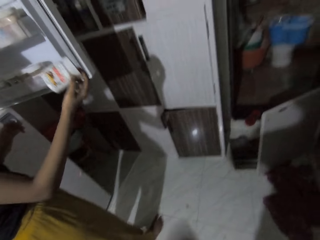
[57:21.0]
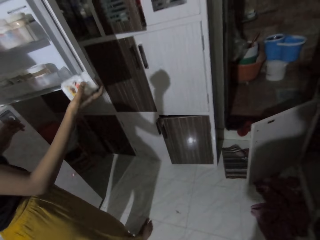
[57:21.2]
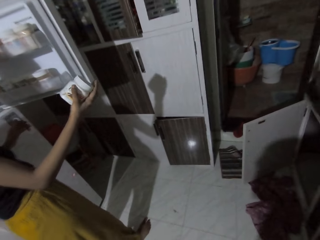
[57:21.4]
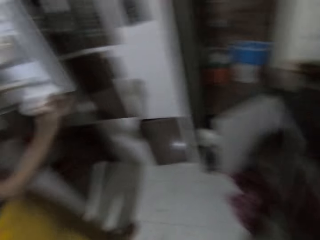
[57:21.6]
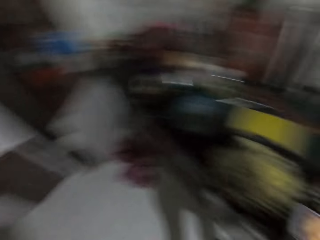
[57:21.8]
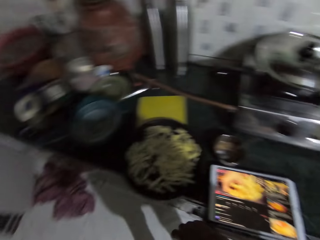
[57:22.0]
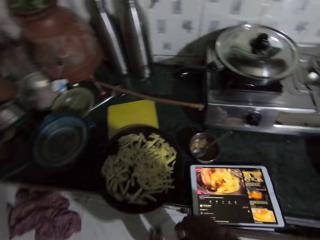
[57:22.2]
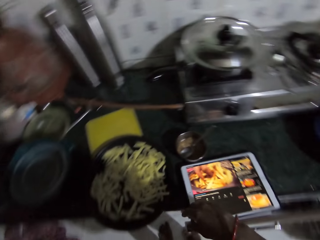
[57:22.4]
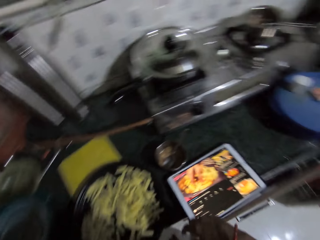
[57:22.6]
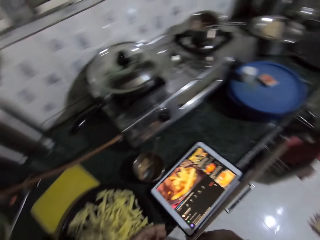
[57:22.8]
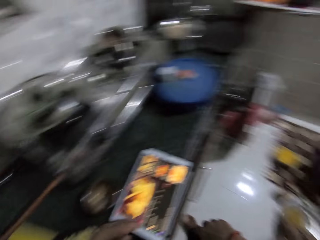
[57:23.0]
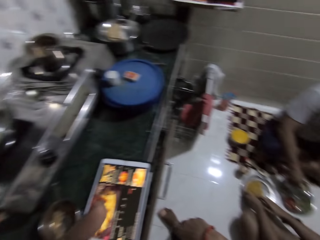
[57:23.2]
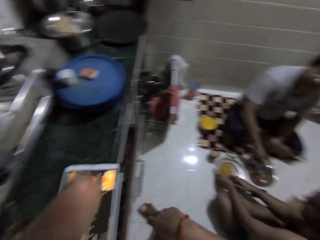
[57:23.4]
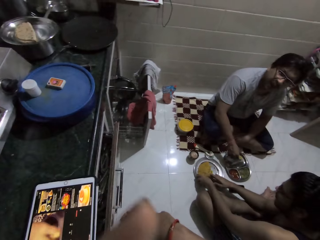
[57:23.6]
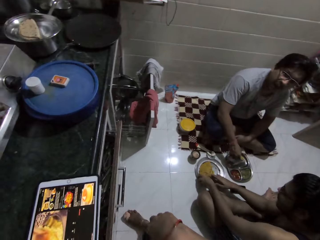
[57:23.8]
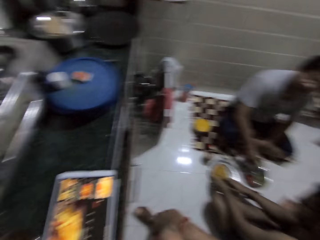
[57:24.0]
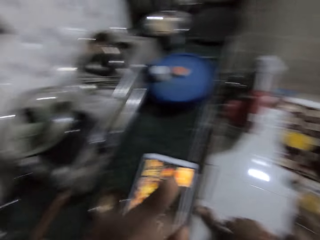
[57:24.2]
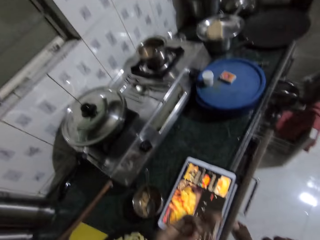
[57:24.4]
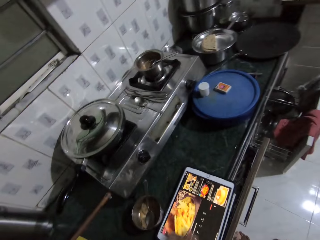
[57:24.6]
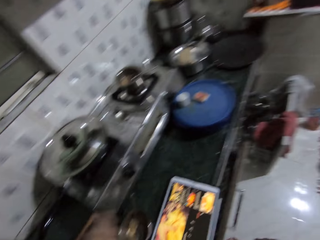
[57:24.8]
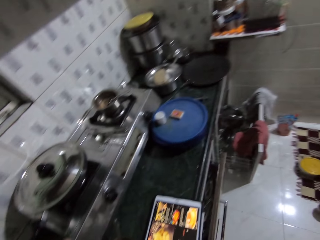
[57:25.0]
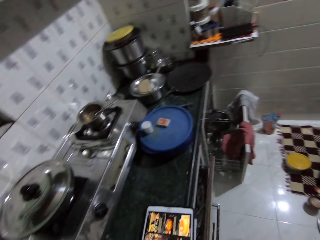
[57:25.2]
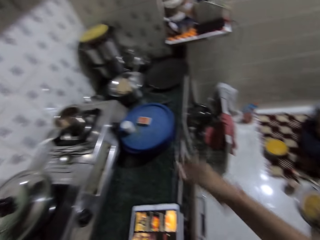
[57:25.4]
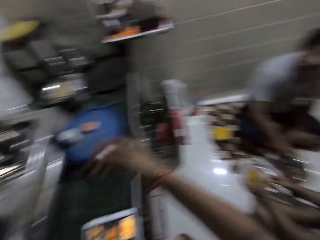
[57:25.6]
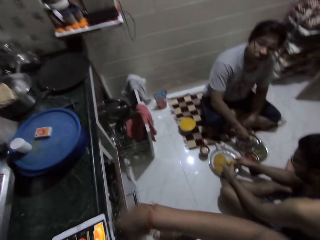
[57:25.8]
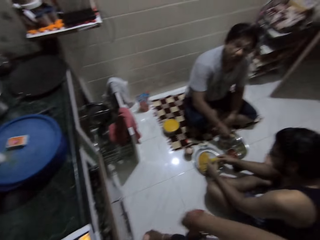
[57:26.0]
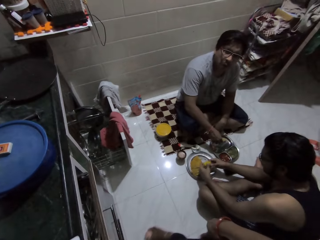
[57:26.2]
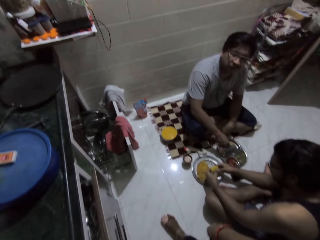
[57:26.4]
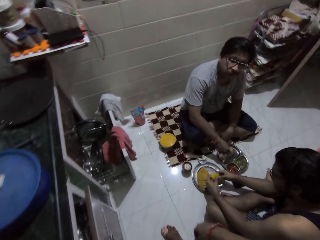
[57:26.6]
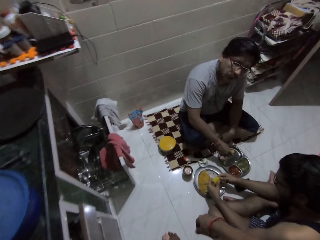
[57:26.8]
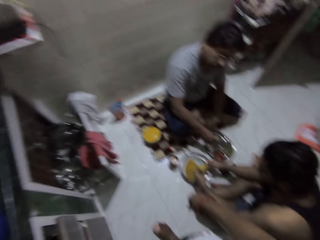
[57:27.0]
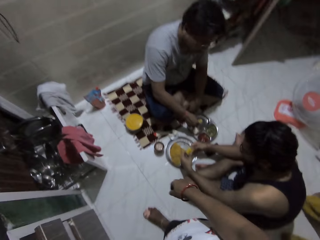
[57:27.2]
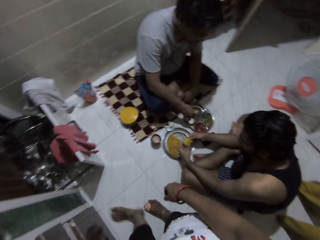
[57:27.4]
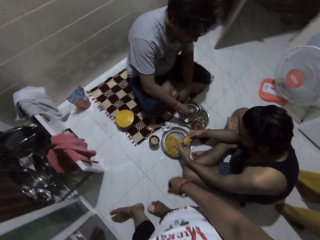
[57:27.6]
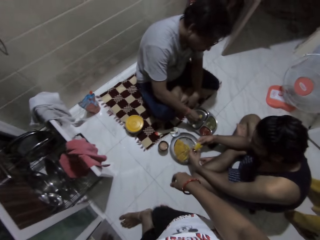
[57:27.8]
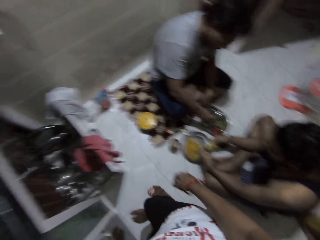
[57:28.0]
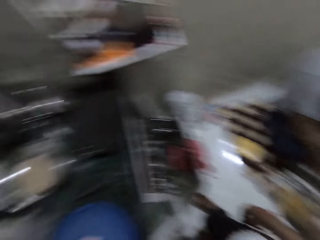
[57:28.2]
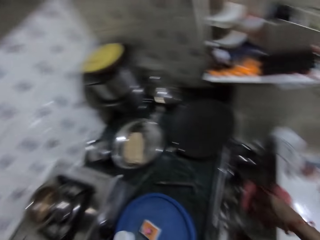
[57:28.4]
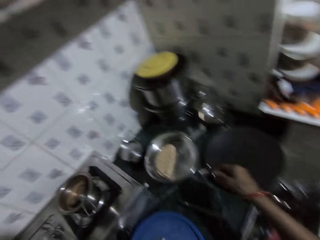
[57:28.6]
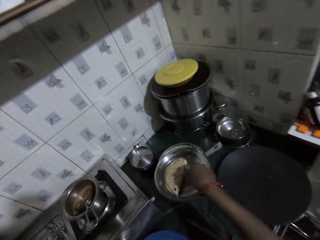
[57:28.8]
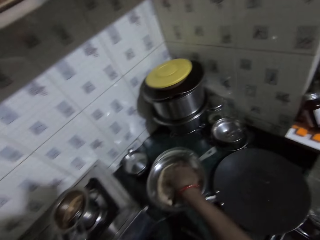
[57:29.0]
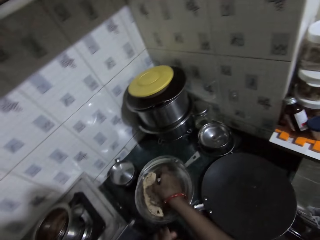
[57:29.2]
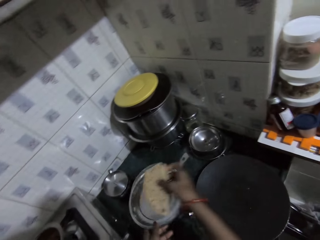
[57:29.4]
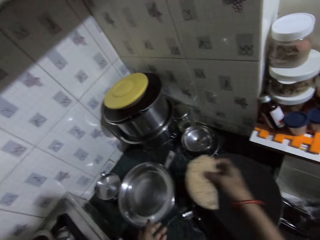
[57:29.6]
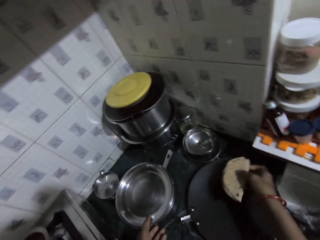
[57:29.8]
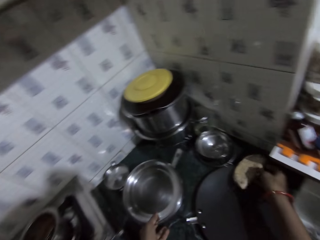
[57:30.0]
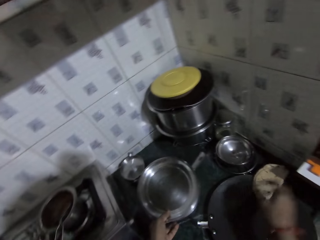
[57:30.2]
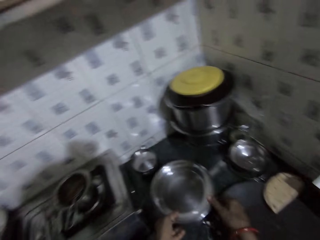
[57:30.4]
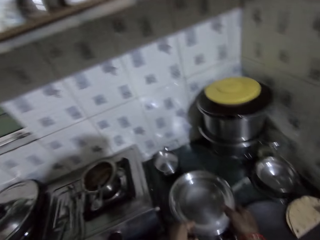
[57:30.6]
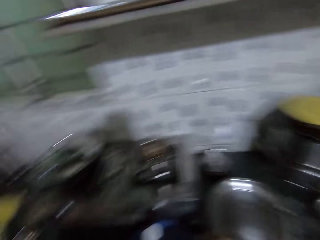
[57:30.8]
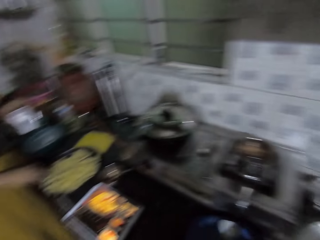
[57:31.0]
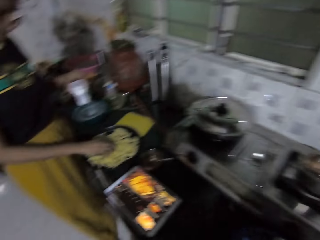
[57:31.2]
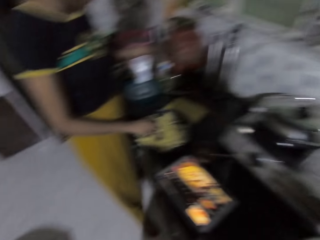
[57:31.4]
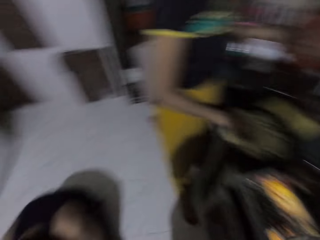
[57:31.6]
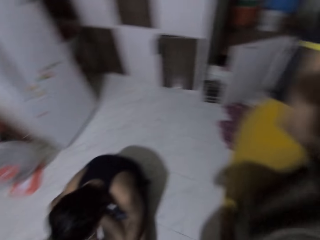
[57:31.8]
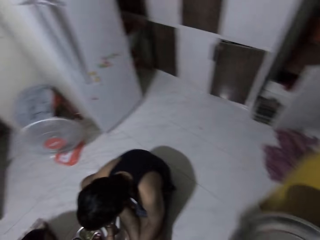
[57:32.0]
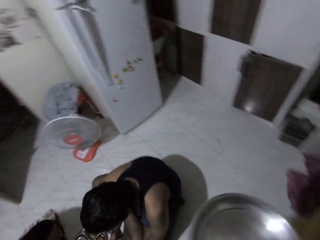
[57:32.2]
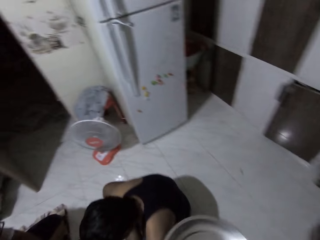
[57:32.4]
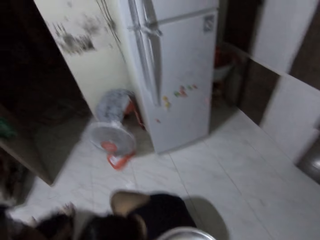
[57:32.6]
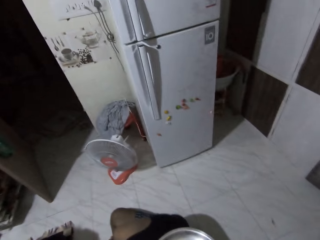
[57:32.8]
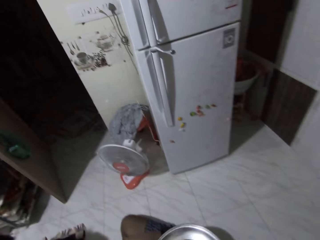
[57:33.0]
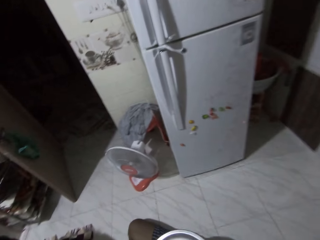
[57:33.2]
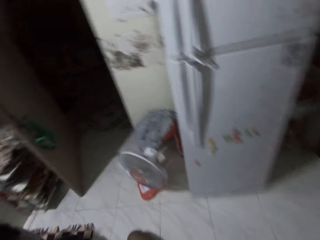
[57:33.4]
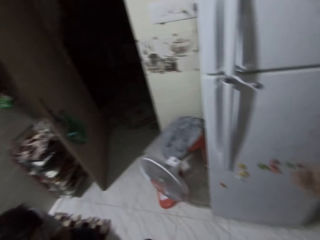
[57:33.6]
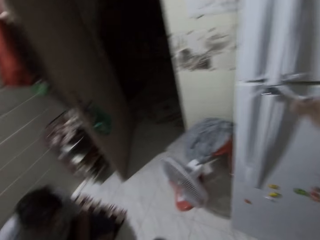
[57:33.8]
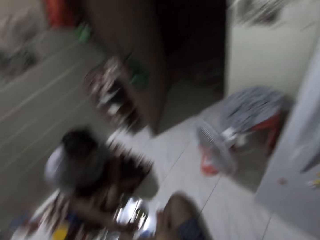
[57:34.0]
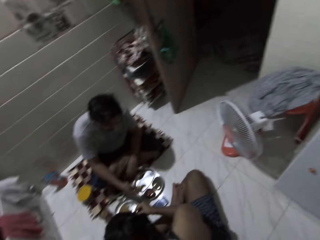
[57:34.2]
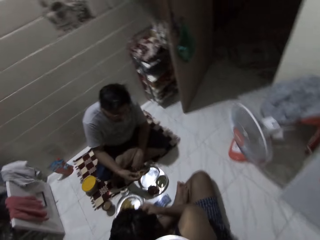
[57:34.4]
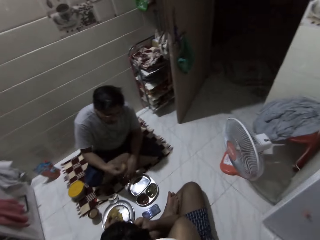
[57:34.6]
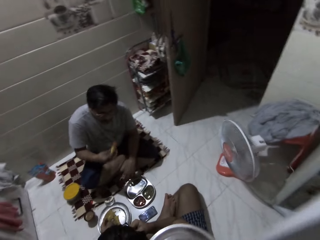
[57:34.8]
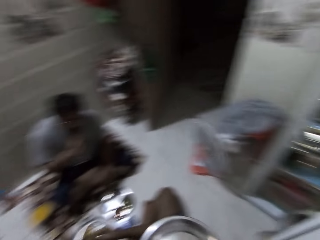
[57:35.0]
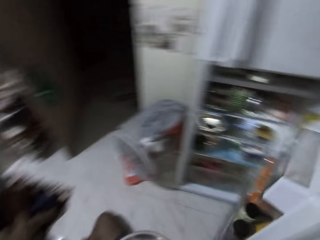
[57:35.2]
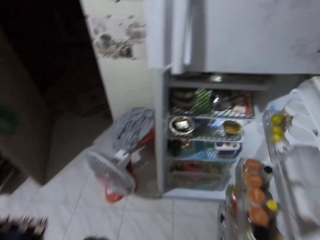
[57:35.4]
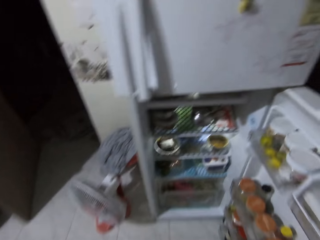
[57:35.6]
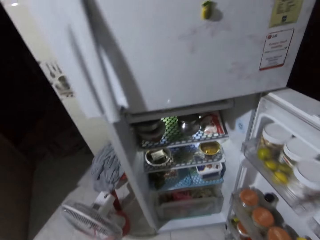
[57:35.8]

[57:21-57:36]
The camera wearer gesticulates with her left hand. She raises her left hand towards her face. A man interacts with the camera wearer. The camera wearer looks around the kitchen. She interacts with the man. She gesticulates with her right hand. Another man takes aloo from the plate on the ground with both hands. The camera wearer talks to a person. She picks up a pitta bread from a pot on the countertop with her right hand. She drops the pitta bread in her right hand on a frying pan on the countertop. She picks up the pot or tray on the countertop with both hands. The lady picks potato chips from the tray on the countertop with her right hand. The camera wearer walks to the refrigerator in the kitchen. She opens the refrigerator with her right hand. The first man puts aloo in his mouth with his right hand.

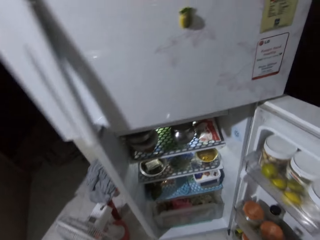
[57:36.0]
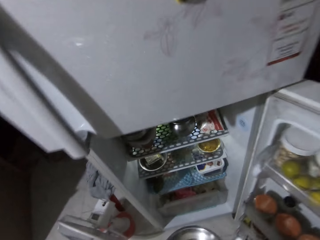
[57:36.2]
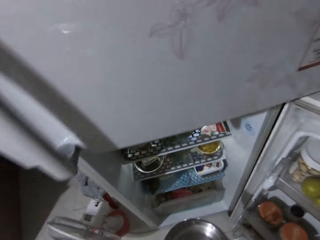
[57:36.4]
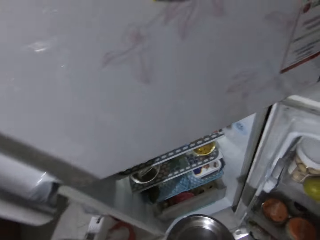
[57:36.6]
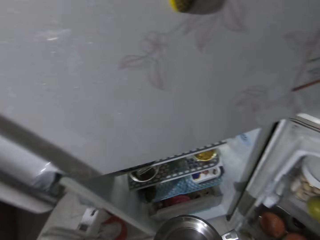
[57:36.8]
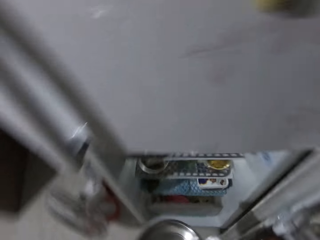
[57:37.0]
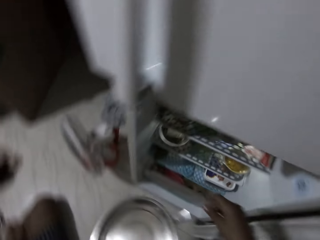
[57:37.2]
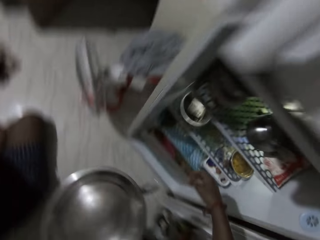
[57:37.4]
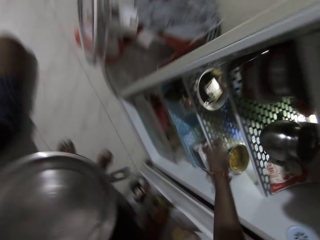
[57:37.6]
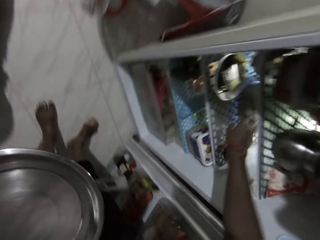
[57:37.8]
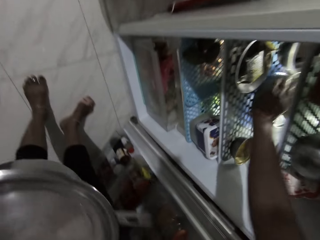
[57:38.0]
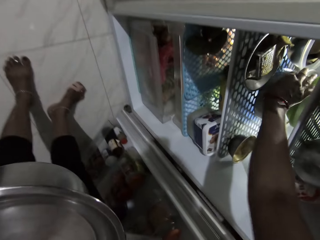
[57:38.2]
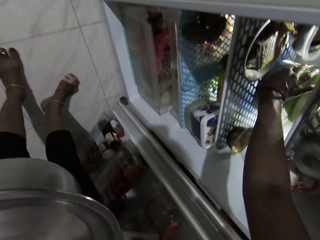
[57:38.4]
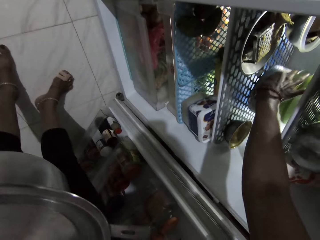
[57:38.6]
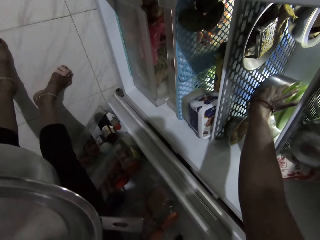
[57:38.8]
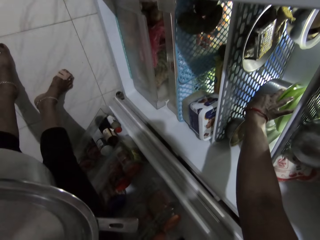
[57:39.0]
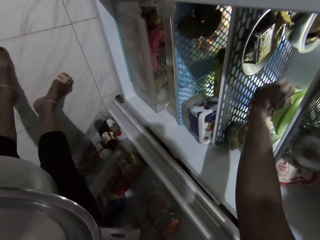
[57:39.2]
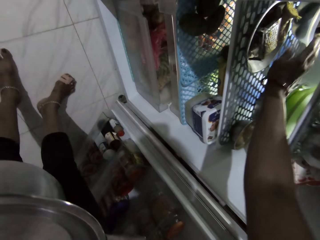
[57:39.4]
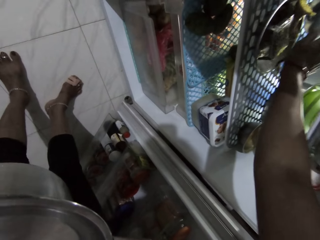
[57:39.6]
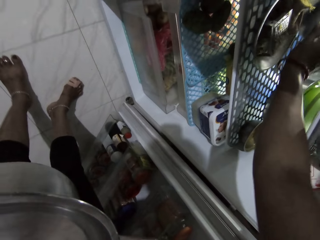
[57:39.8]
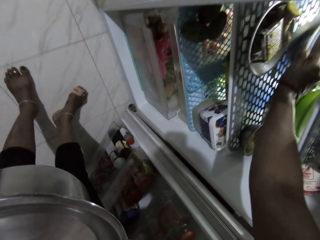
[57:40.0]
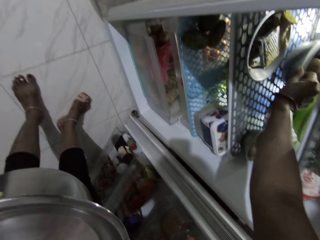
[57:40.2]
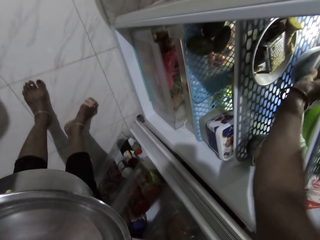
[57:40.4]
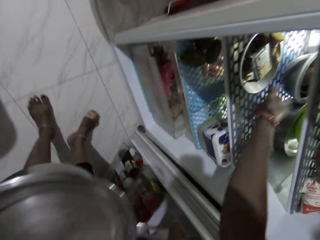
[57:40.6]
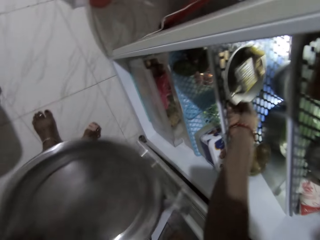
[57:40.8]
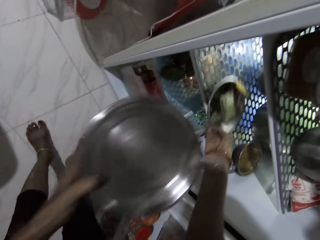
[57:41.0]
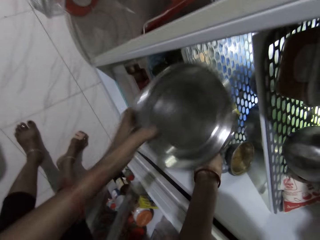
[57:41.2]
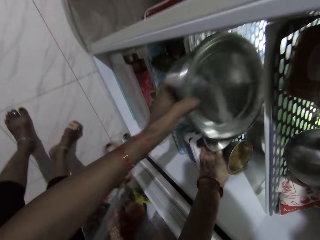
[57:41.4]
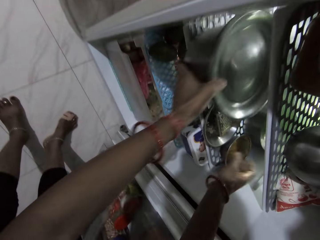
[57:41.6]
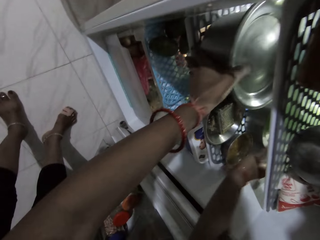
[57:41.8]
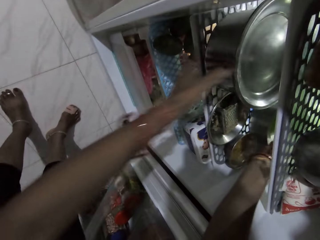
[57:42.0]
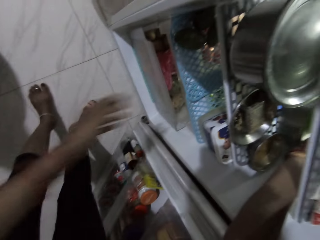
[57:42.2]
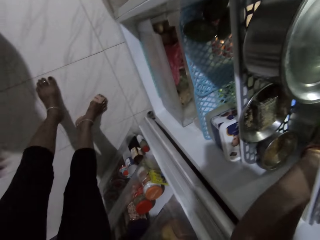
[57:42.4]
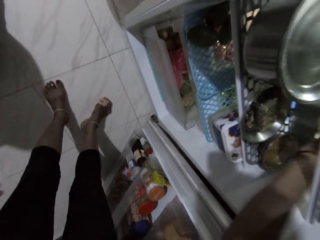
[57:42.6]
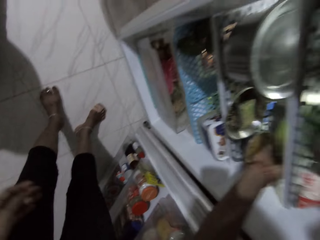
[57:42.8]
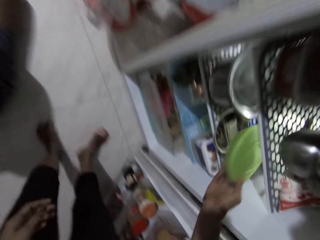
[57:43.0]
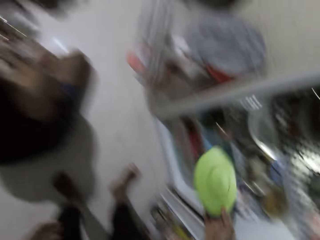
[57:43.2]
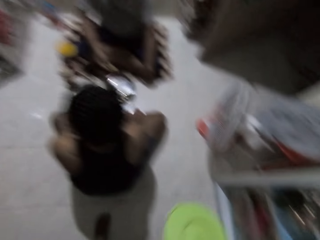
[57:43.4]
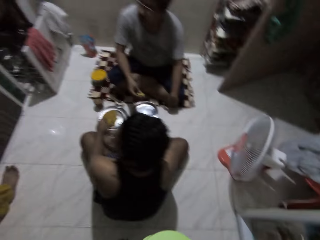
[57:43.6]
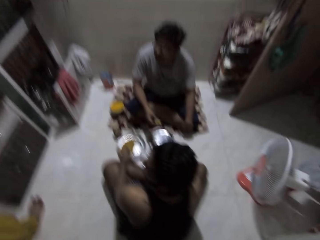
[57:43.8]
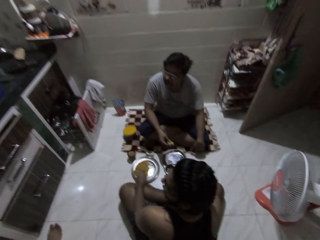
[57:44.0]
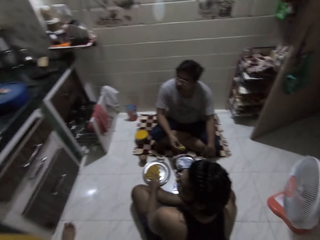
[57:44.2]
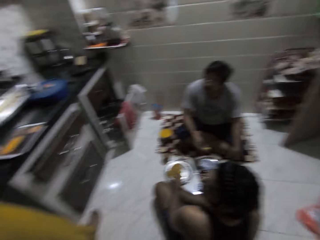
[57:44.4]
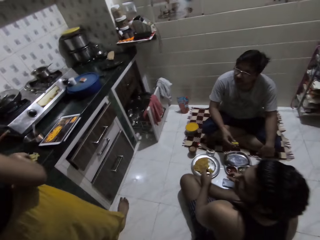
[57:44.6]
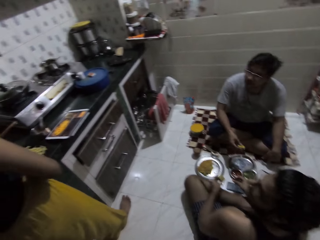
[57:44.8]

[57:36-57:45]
The camera wearer looks at the fridge. She adjusts some pots or plates in the refrigerator with her right hand. She puts the cooking pot in her left hand in the refrigerator. She picks up a plate in the refrigerator with her right hand. She walks back to the countertop.
